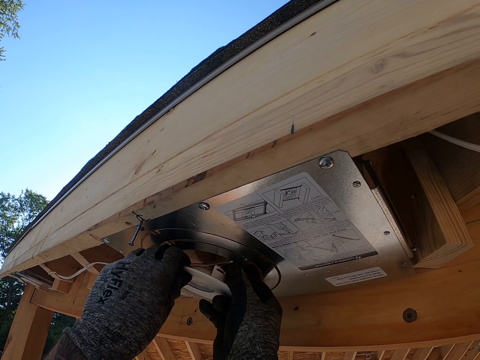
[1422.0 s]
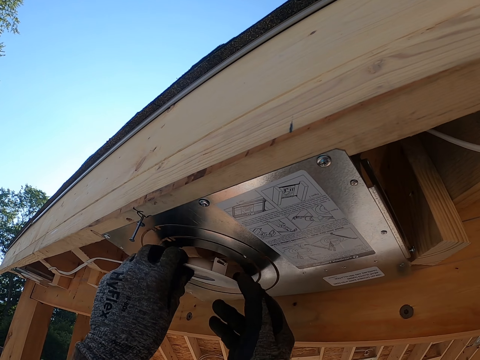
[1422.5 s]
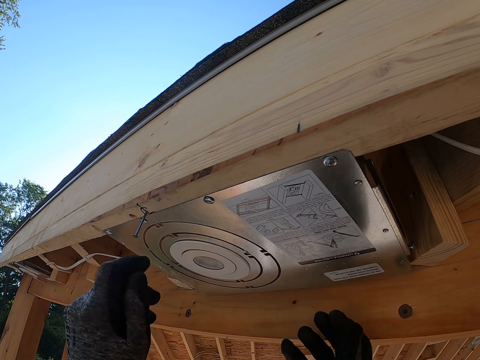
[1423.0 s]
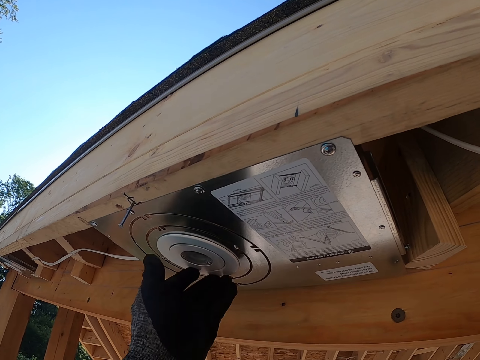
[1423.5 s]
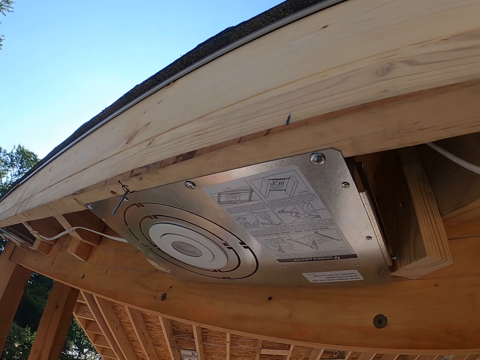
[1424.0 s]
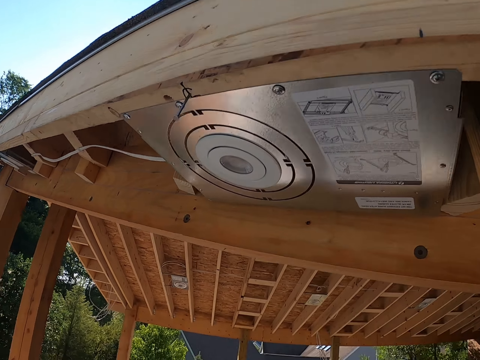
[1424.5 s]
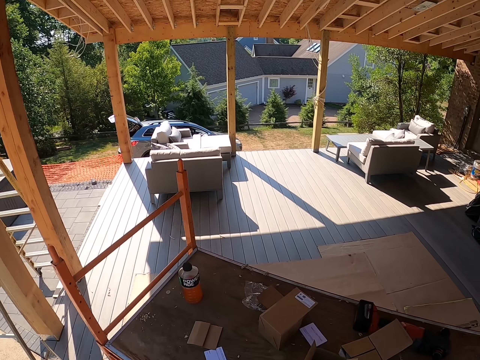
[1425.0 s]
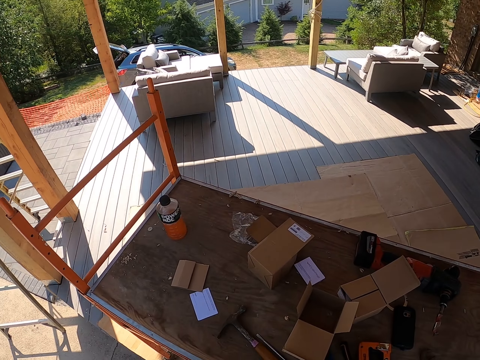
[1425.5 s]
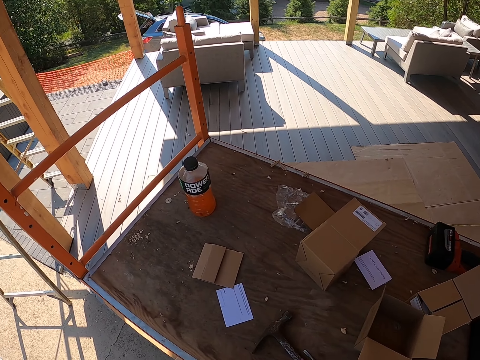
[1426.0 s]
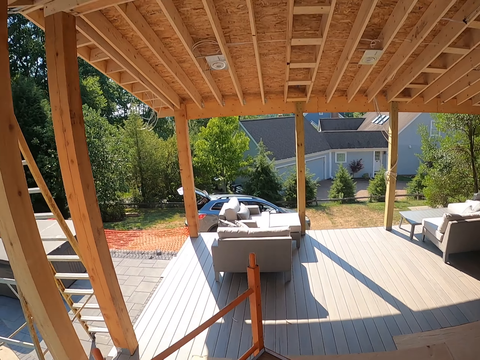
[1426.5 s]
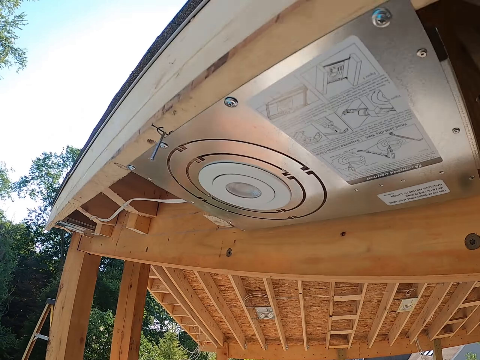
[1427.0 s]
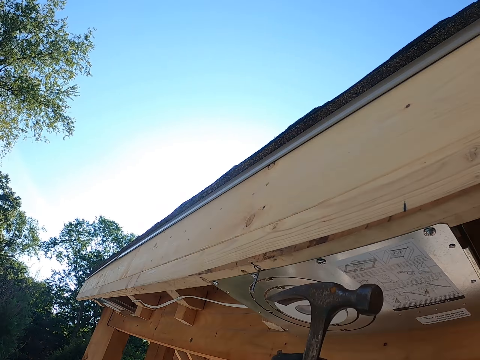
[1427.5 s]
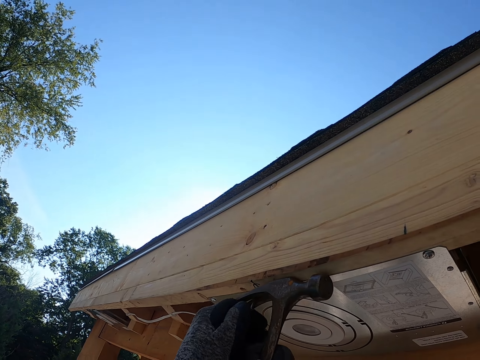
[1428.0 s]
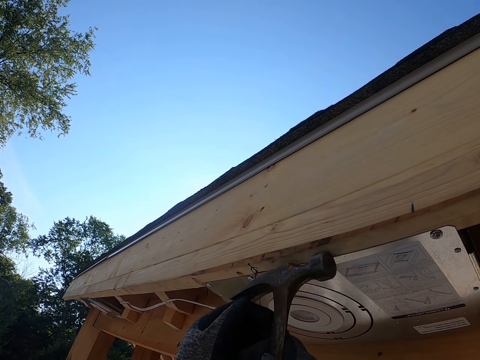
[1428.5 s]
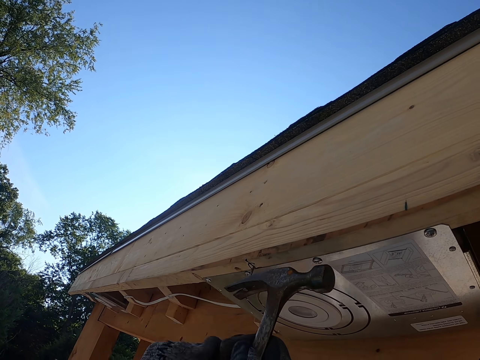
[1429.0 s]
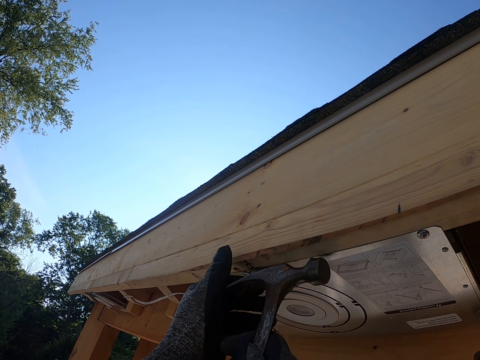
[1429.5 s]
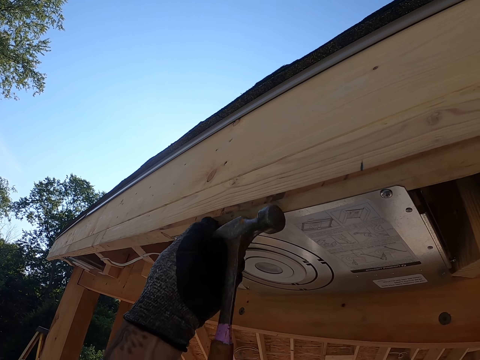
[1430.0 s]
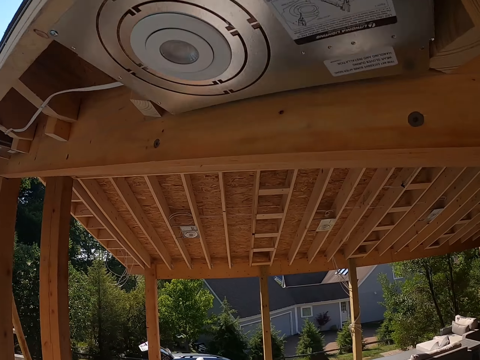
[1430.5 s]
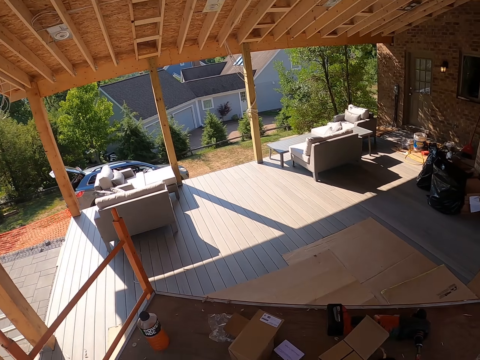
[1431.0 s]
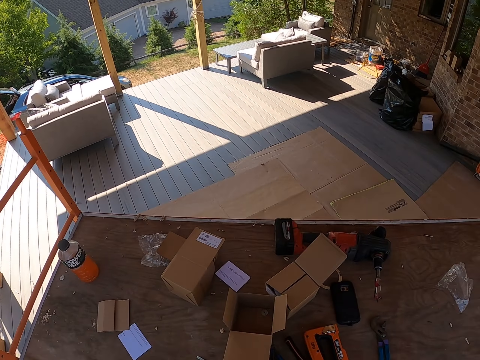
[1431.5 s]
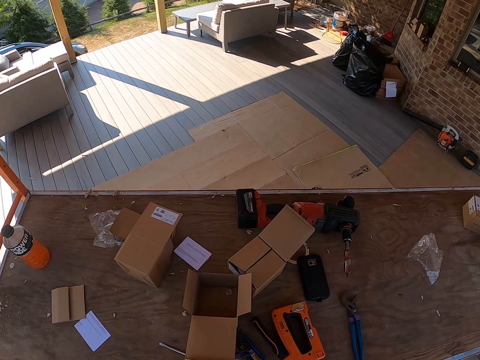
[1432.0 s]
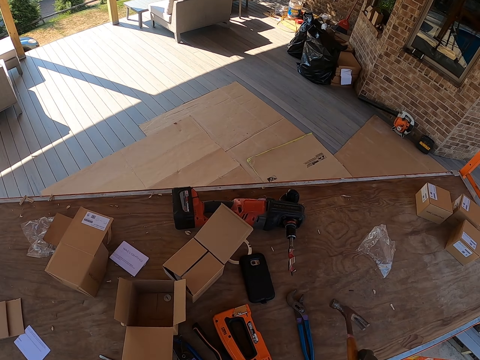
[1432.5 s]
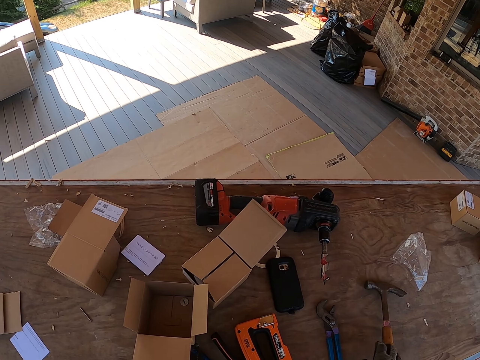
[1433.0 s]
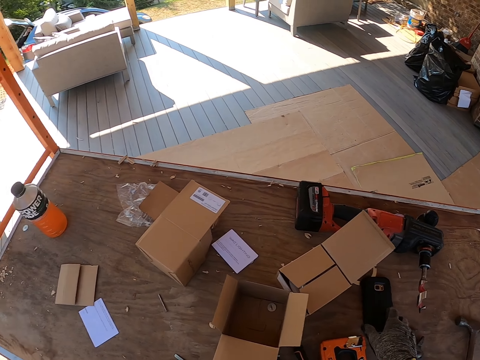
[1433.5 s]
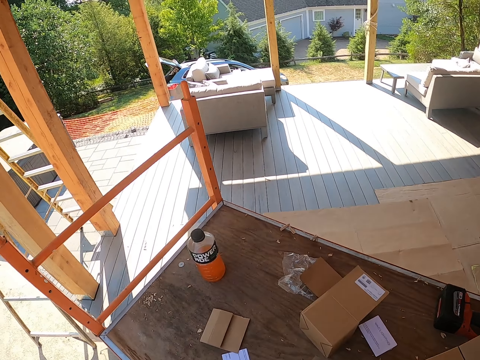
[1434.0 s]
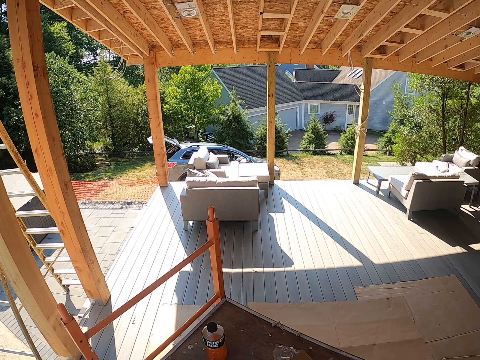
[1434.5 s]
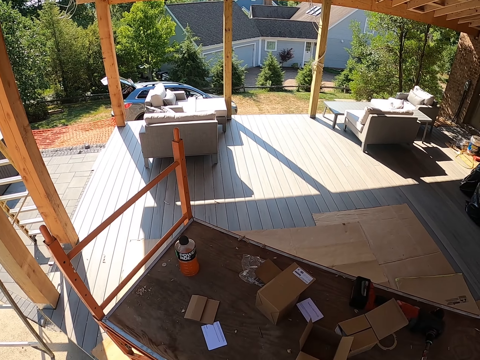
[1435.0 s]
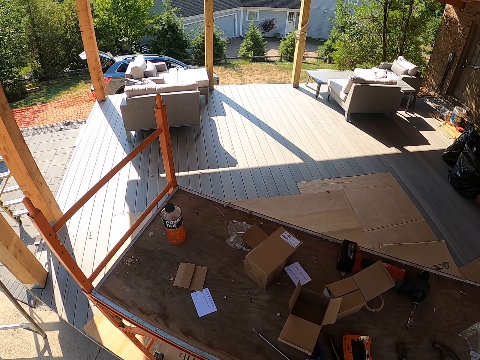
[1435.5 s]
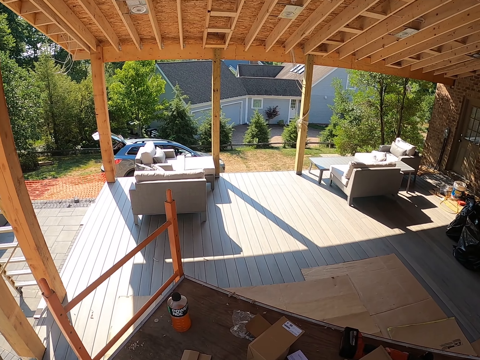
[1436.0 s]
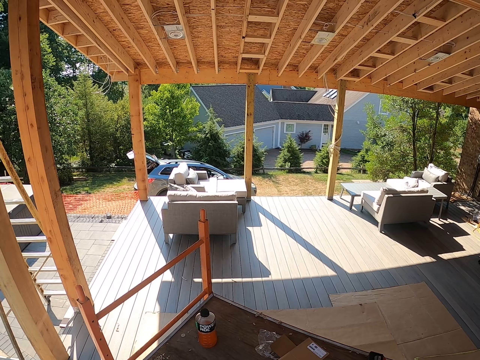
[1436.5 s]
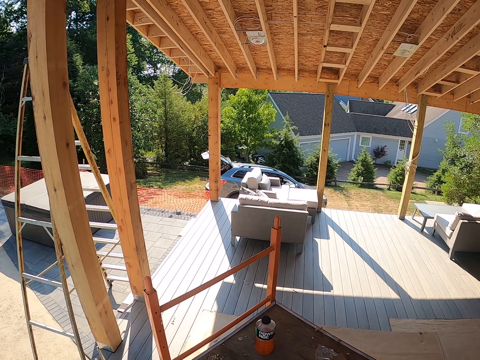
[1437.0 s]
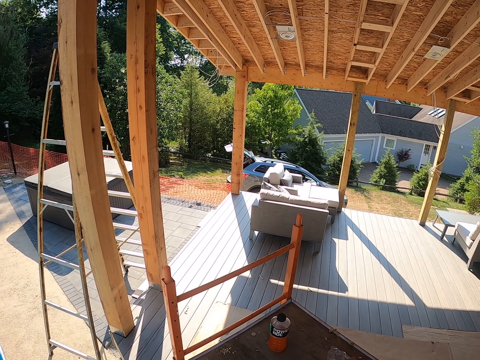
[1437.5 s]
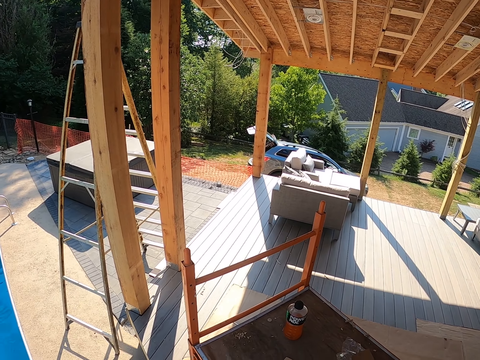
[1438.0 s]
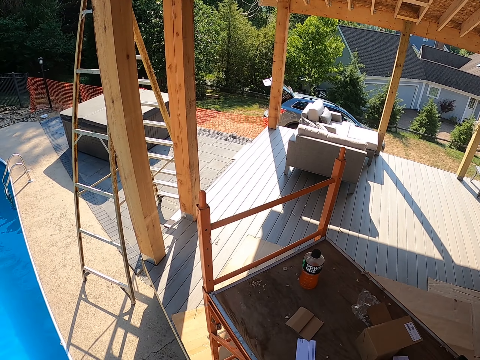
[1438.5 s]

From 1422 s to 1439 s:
The camera wearer covers something. They fix the bulb. They look around. They pull a nail with the hammer. They look around. They put the hammer on the table. They place the nail down. They take a phone. They stare at the phone.

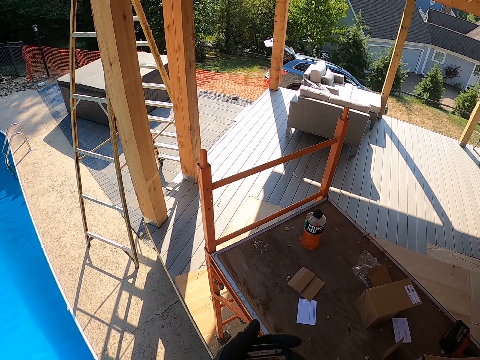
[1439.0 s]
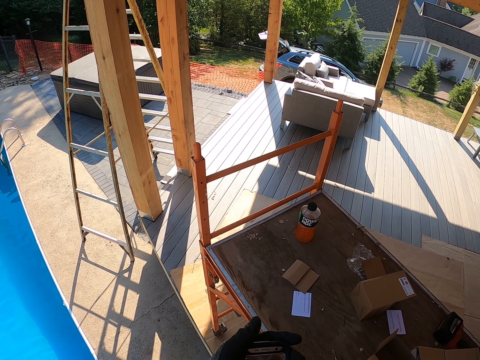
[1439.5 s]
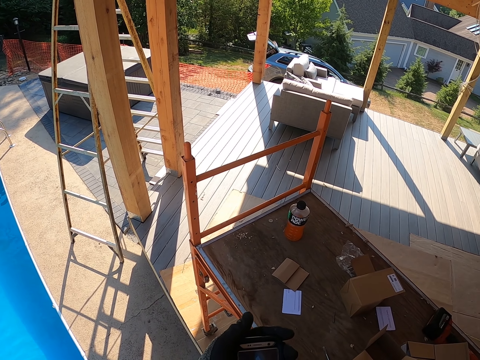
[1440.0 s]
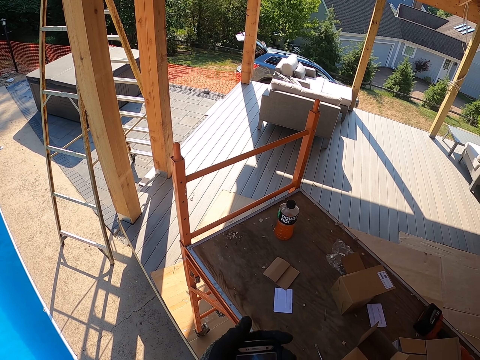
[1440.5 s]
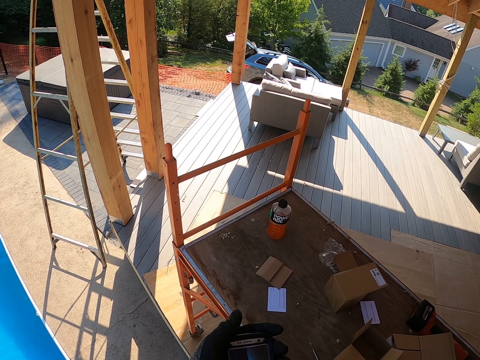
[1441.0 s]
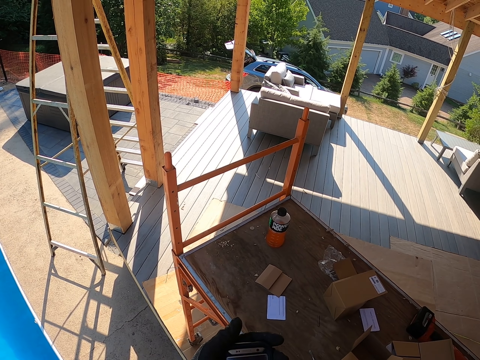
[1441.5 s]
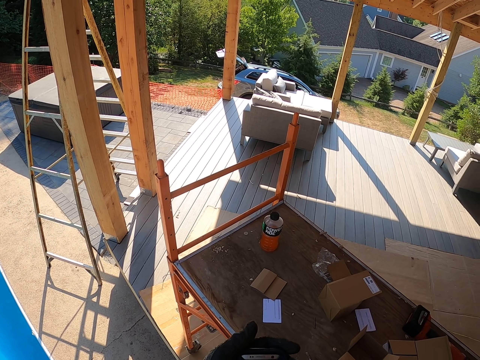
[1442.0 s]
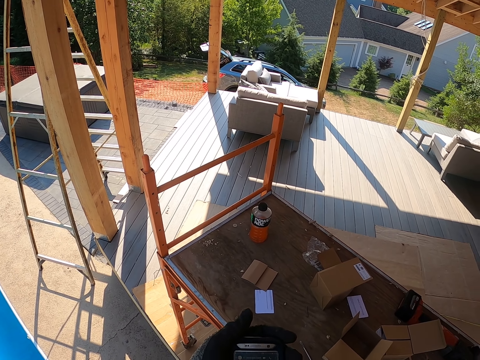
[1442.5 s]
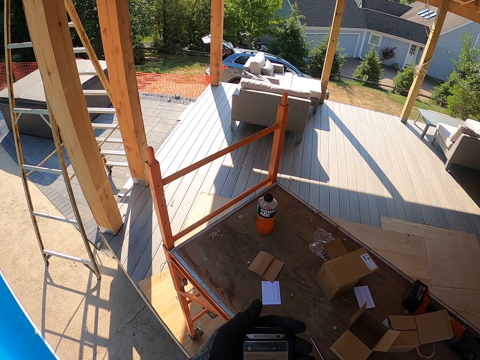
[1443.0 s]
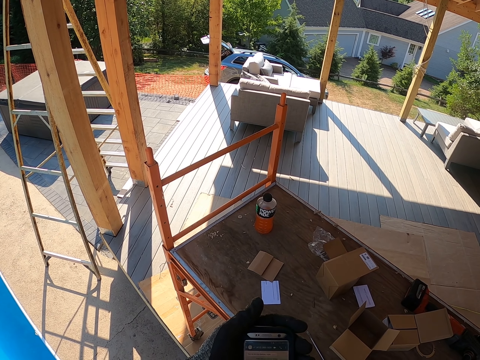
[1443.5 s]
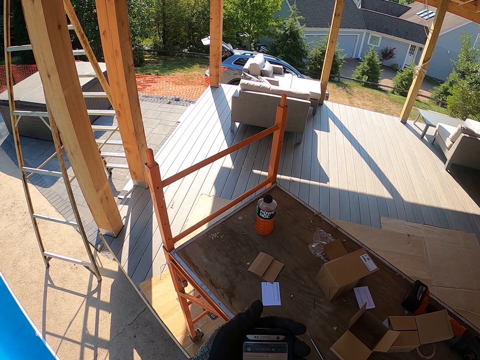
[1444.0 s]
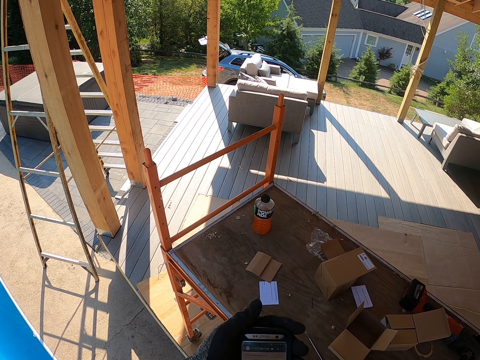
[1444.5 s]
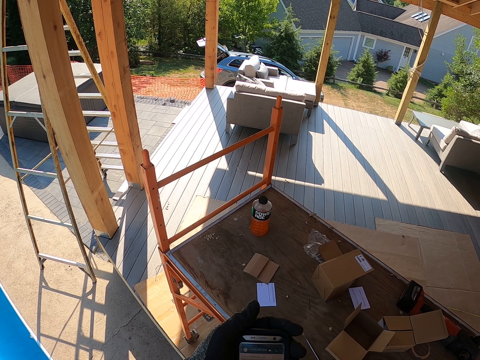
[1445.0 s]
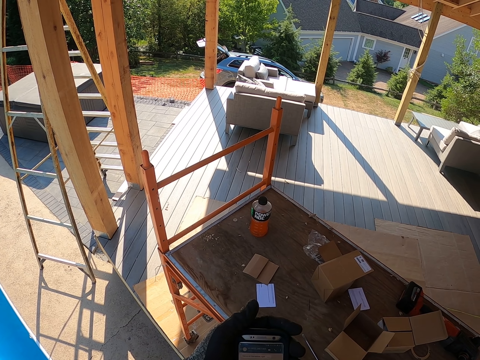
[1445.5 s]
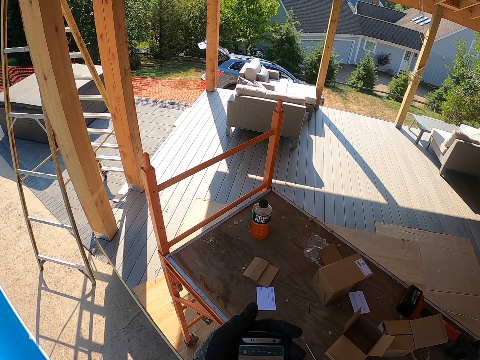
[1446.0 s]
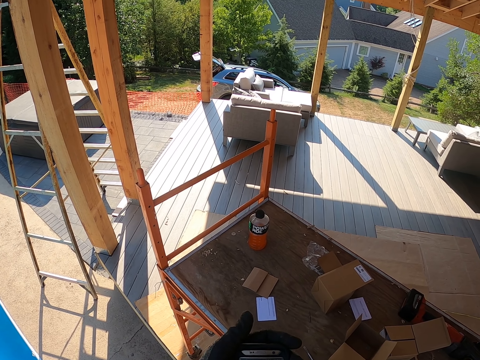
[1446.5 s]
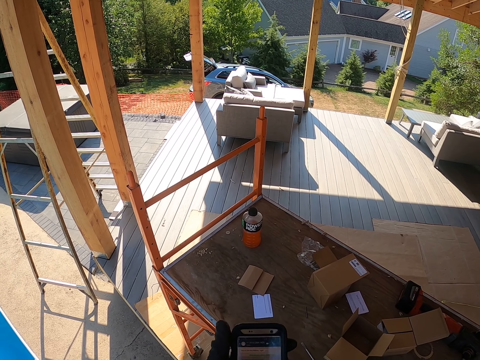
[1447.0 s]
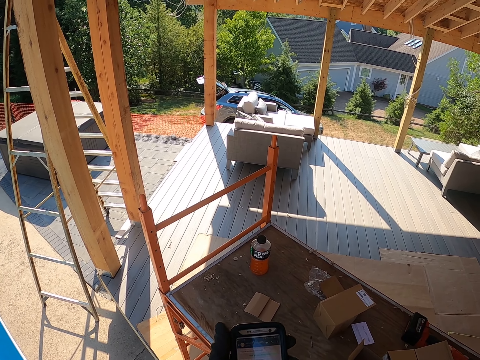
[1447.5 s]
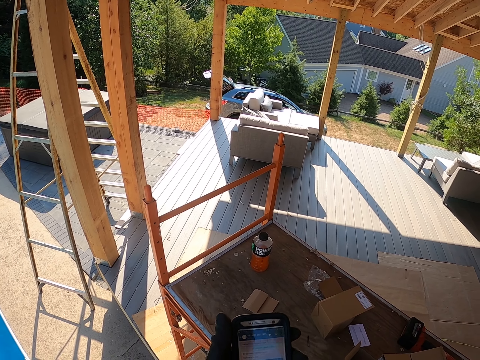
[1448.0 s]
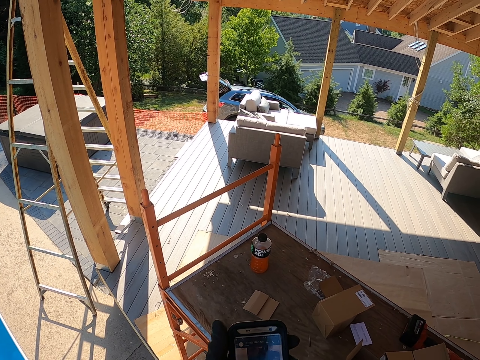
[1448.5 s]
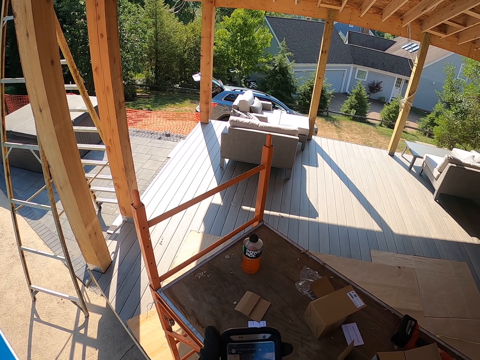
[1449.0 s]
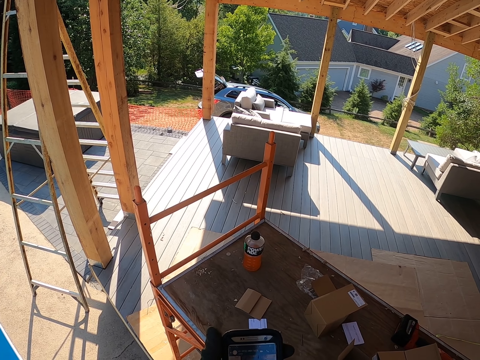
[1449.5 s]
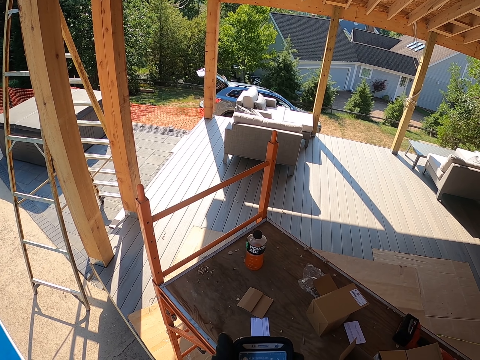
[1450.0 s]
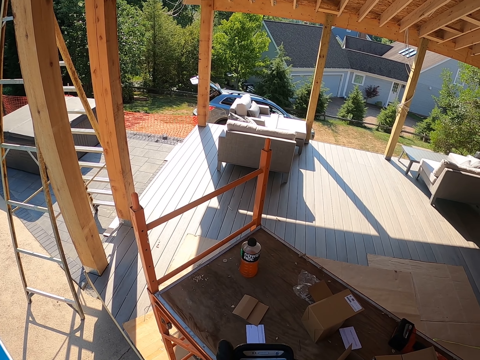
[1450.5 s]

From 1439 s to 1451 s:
The camera wearer operates the phone.
